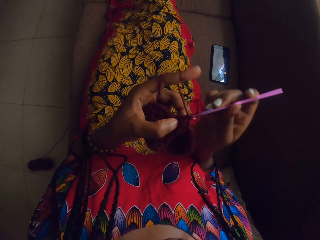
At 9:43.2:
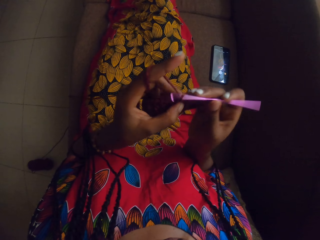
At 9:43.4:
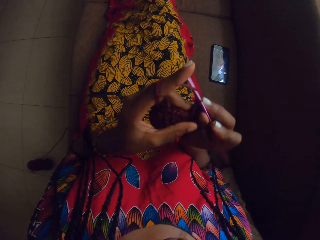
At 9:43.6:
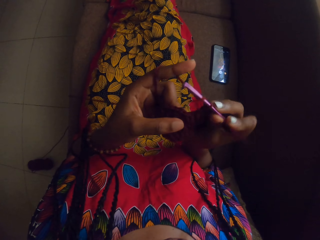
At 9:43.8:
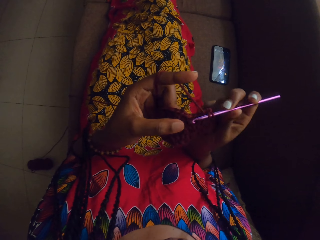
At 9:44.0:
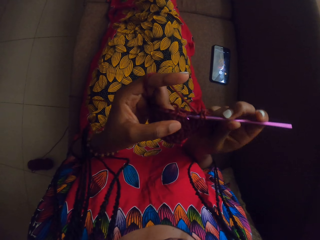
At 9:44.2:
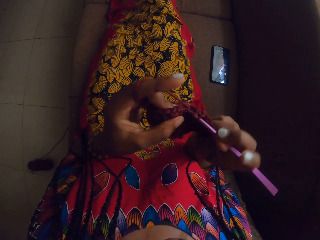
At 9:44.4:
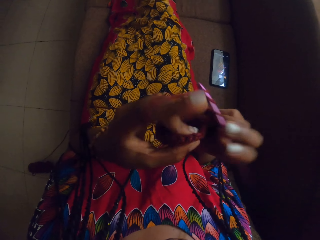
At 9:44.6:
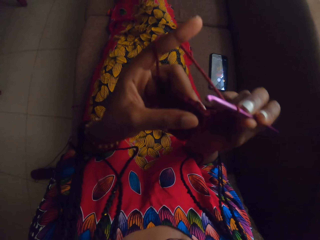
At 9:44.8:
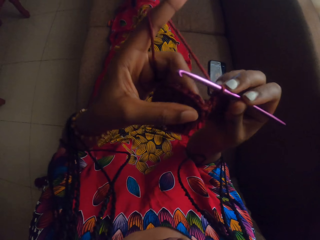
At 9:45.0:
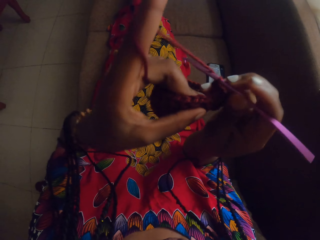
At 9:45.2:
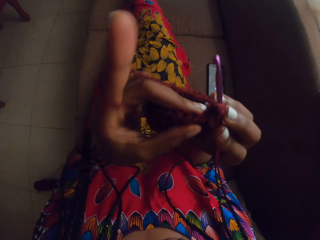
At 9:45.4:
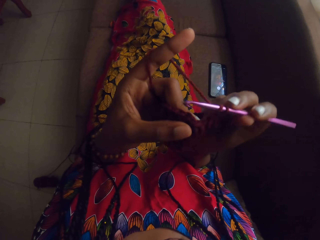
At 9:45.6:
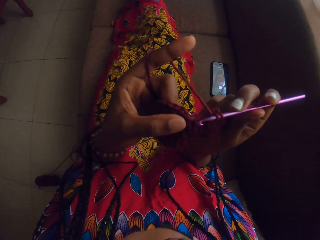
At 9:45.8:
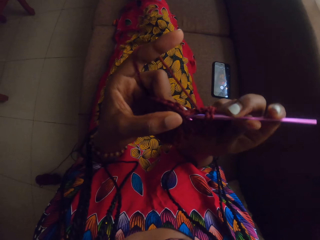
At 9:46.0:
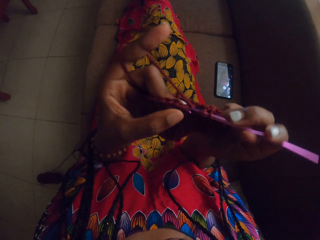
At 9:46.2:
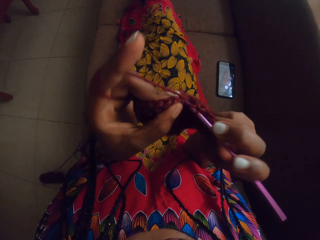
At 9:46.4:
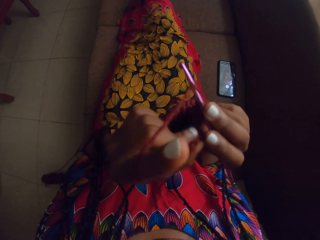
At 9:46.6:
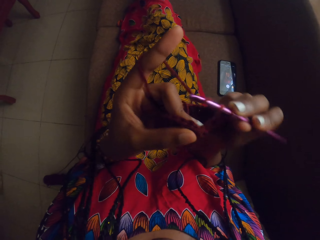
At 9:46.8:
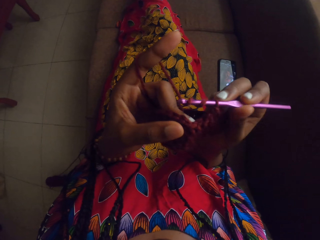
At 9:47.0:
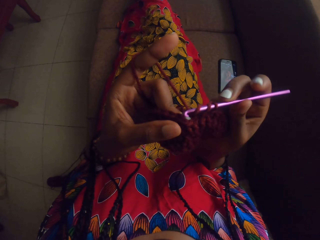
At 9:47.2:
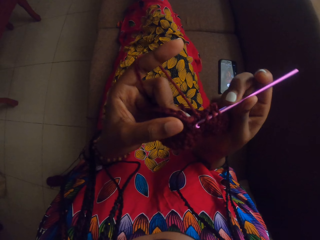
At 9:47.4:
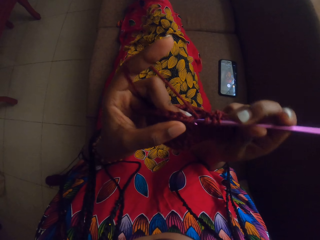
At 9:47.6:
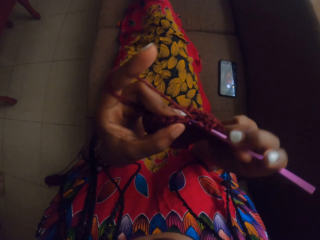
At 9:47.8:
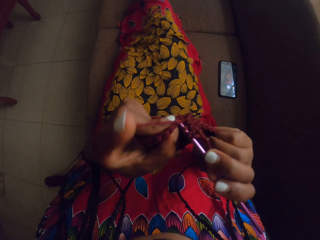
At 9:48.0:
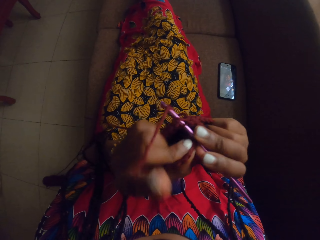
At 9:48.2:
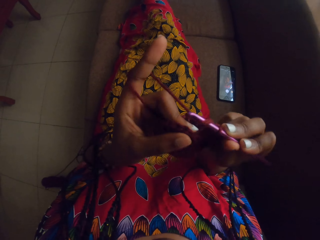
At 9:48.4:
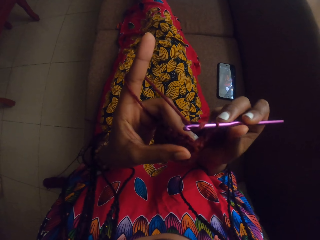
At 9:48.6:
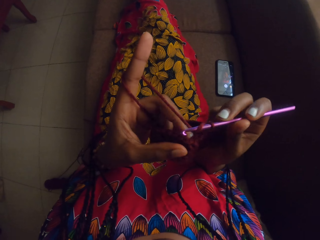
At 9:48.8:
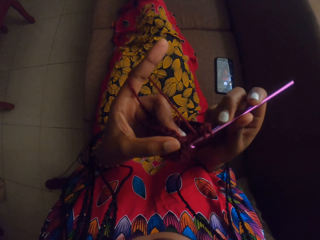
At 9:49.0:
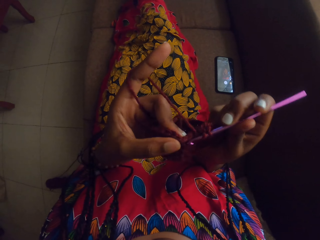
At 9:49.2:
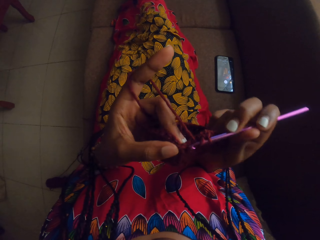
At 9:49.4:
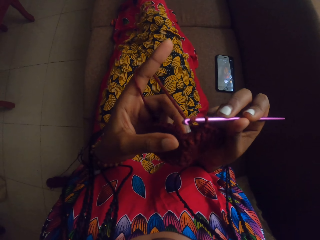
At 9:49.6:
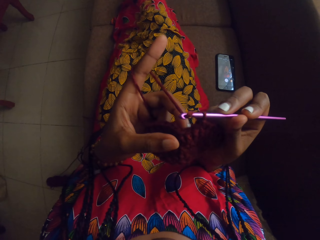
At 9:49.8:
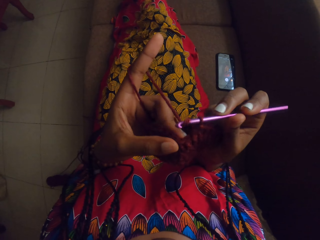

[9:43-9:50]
The camera wearer raises hands.

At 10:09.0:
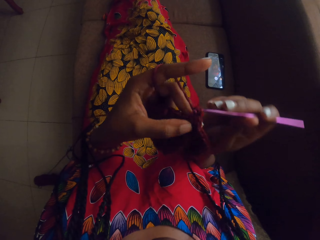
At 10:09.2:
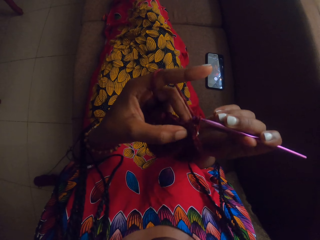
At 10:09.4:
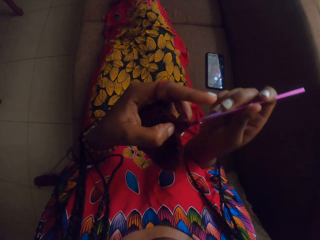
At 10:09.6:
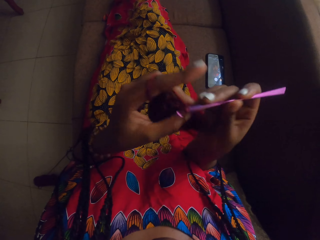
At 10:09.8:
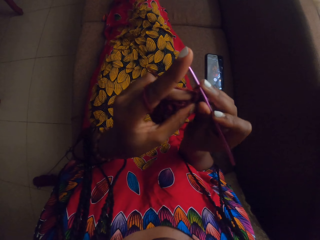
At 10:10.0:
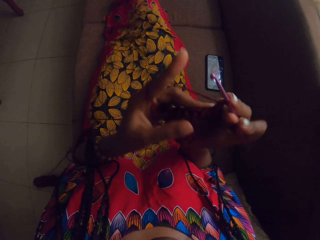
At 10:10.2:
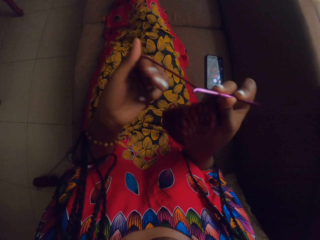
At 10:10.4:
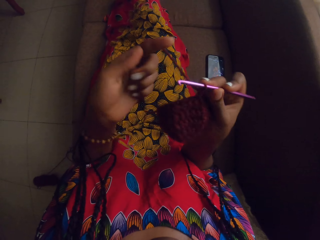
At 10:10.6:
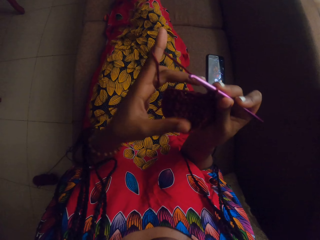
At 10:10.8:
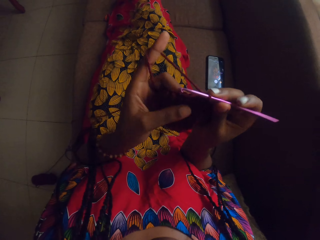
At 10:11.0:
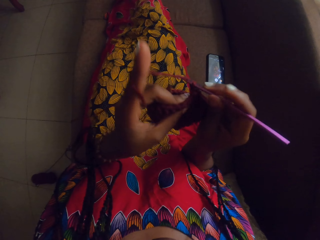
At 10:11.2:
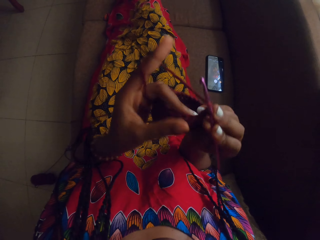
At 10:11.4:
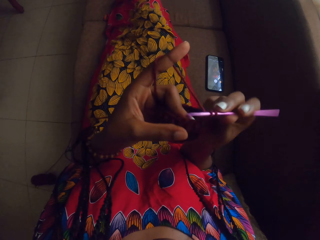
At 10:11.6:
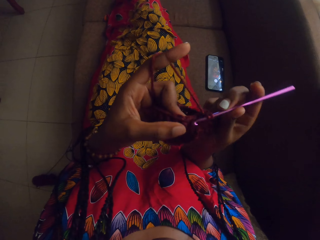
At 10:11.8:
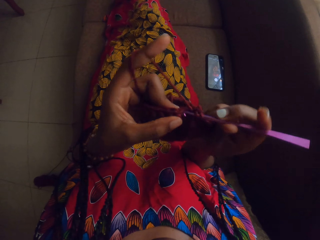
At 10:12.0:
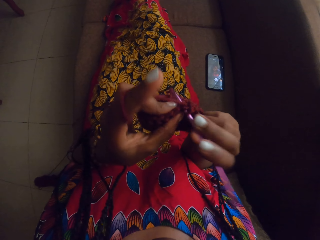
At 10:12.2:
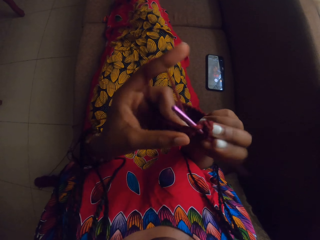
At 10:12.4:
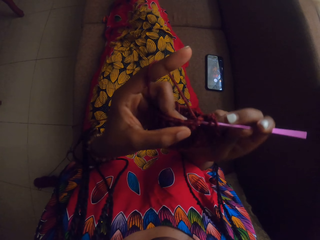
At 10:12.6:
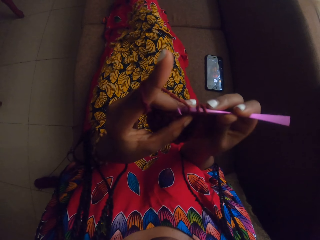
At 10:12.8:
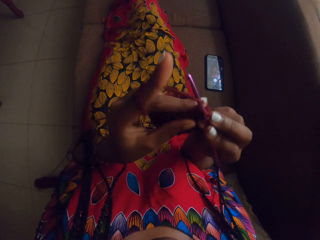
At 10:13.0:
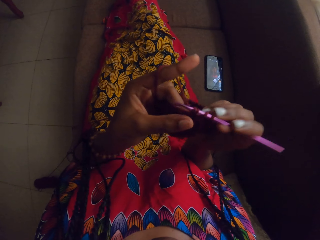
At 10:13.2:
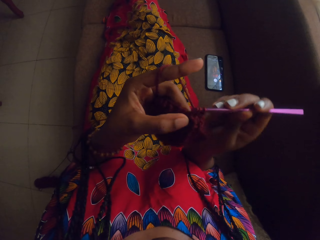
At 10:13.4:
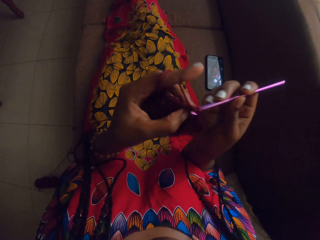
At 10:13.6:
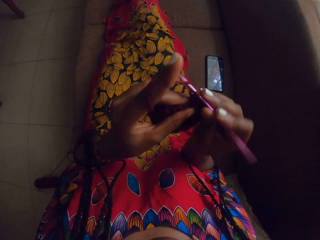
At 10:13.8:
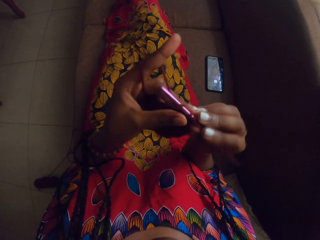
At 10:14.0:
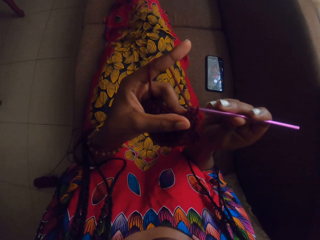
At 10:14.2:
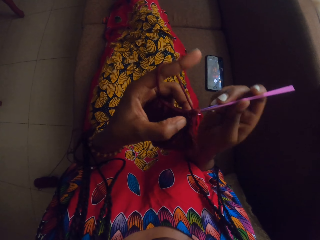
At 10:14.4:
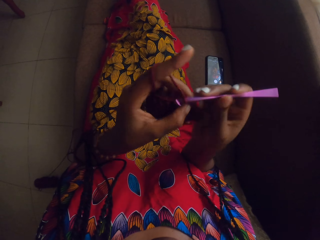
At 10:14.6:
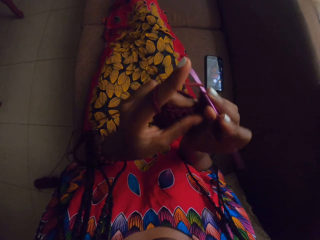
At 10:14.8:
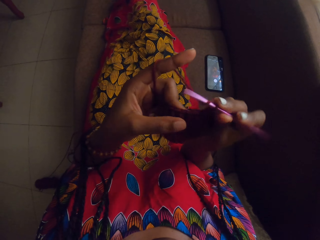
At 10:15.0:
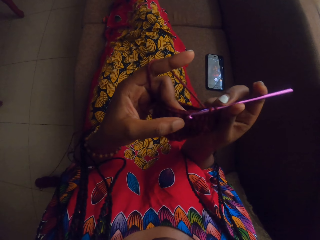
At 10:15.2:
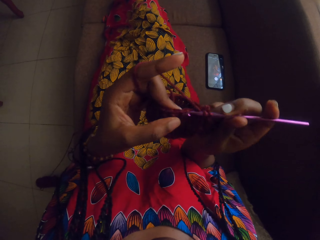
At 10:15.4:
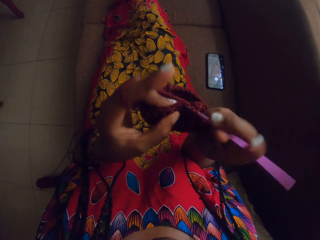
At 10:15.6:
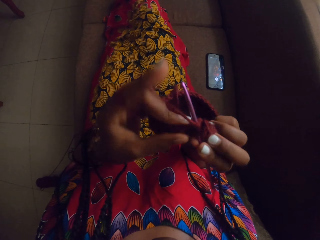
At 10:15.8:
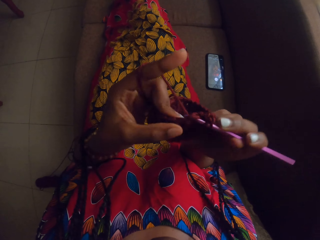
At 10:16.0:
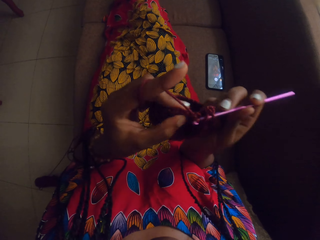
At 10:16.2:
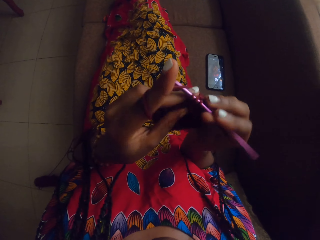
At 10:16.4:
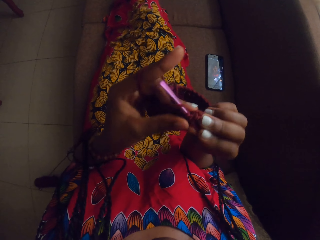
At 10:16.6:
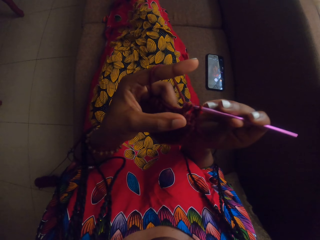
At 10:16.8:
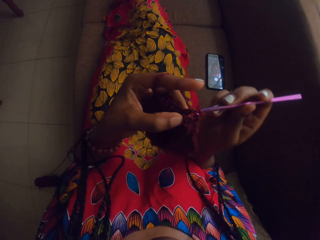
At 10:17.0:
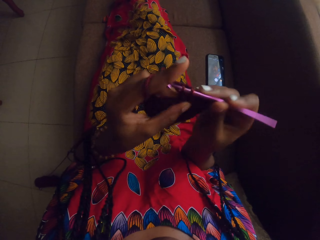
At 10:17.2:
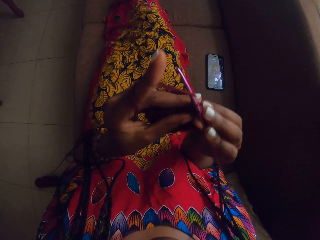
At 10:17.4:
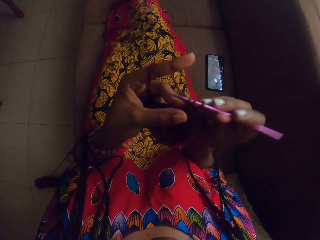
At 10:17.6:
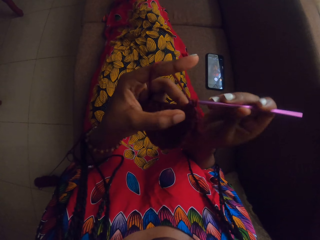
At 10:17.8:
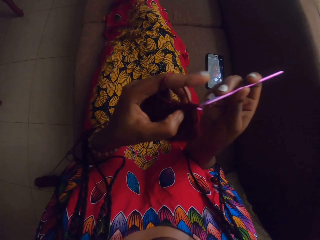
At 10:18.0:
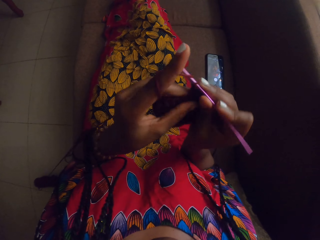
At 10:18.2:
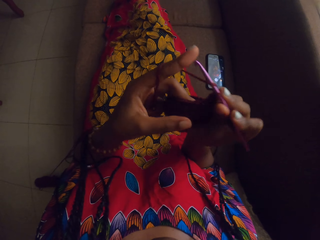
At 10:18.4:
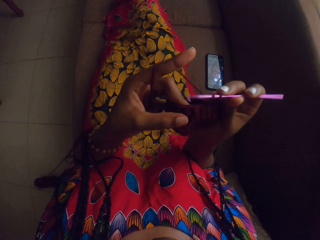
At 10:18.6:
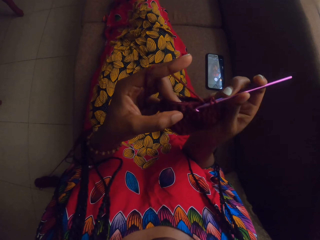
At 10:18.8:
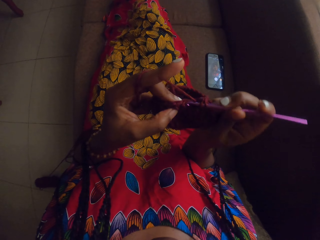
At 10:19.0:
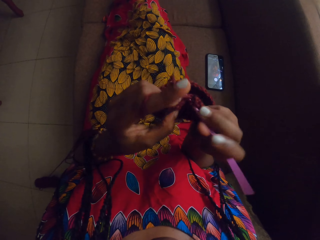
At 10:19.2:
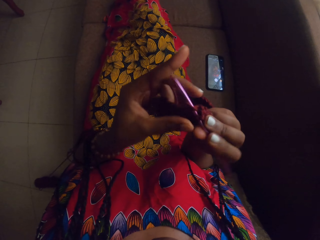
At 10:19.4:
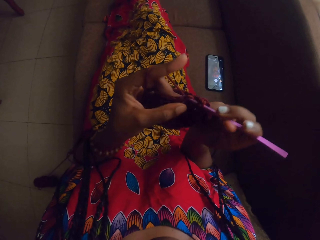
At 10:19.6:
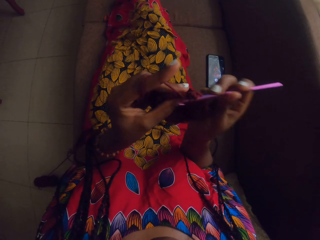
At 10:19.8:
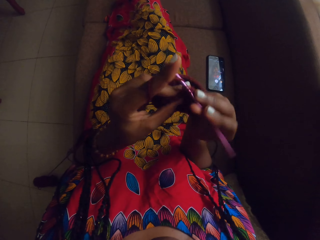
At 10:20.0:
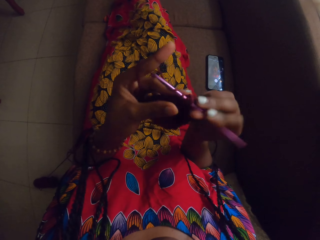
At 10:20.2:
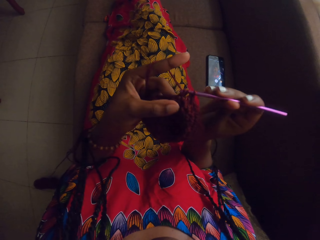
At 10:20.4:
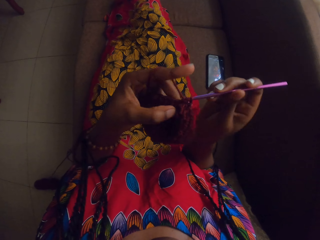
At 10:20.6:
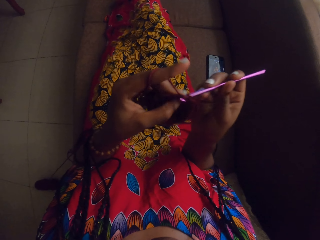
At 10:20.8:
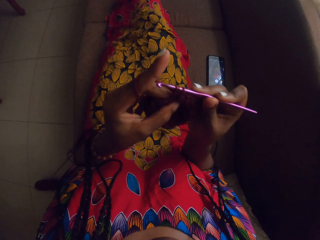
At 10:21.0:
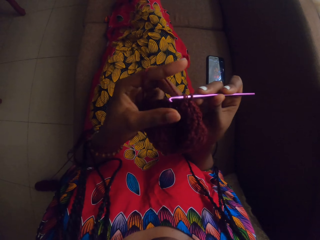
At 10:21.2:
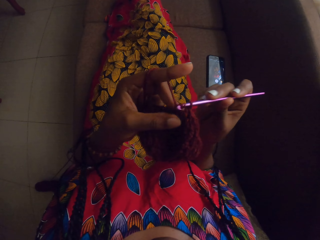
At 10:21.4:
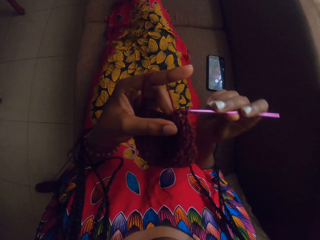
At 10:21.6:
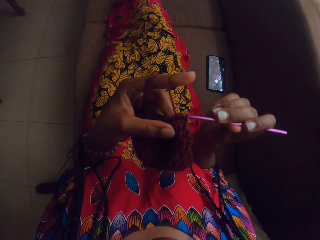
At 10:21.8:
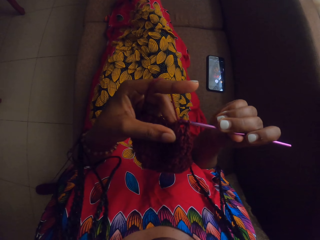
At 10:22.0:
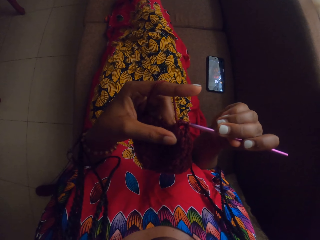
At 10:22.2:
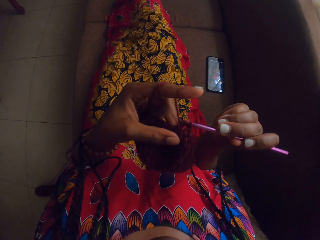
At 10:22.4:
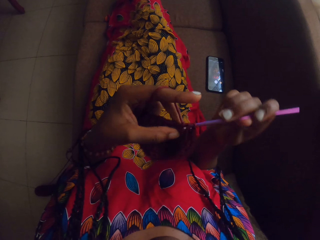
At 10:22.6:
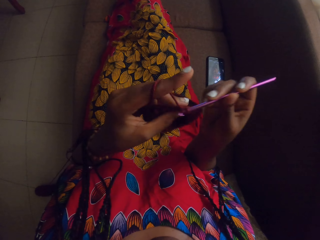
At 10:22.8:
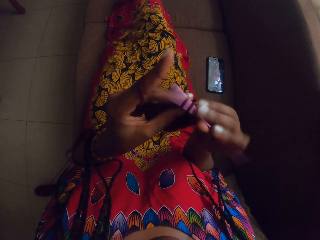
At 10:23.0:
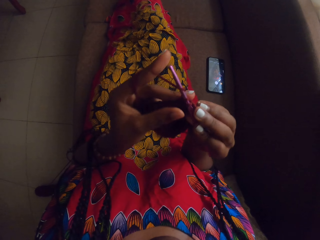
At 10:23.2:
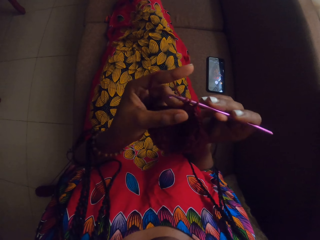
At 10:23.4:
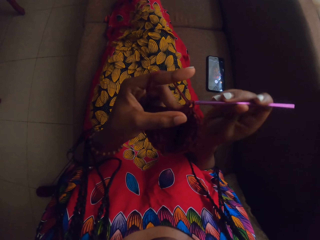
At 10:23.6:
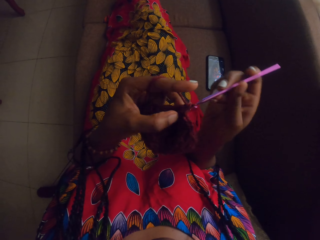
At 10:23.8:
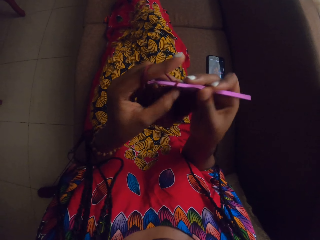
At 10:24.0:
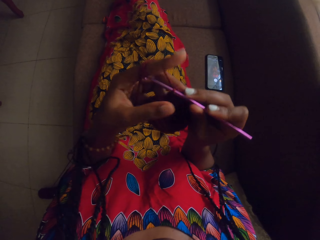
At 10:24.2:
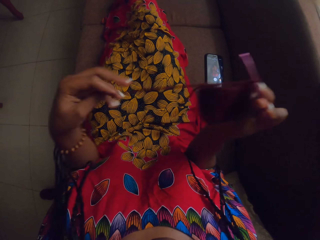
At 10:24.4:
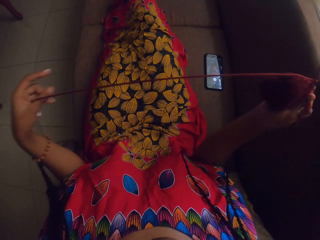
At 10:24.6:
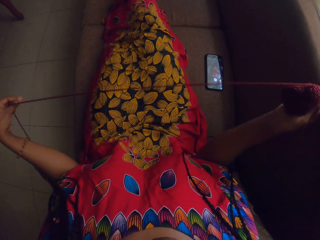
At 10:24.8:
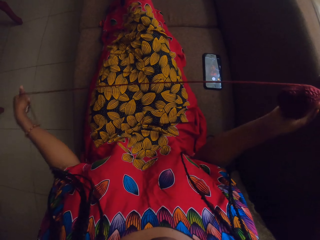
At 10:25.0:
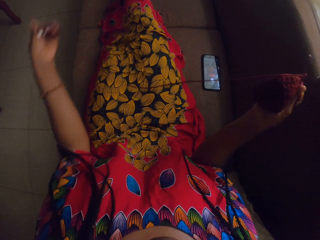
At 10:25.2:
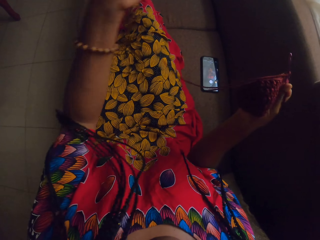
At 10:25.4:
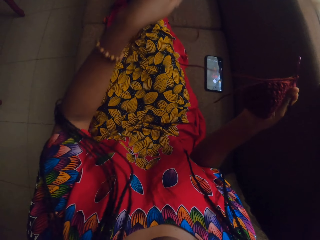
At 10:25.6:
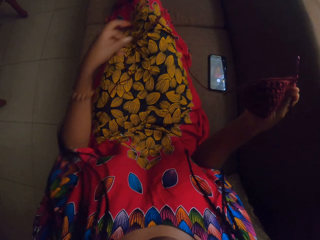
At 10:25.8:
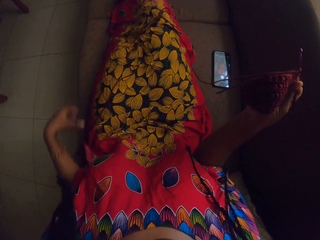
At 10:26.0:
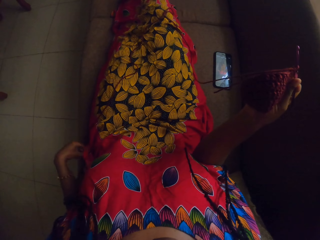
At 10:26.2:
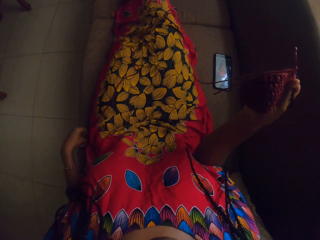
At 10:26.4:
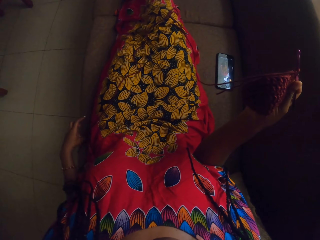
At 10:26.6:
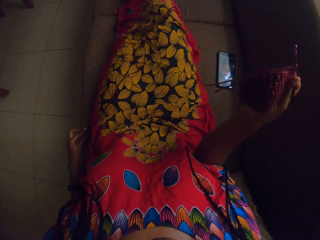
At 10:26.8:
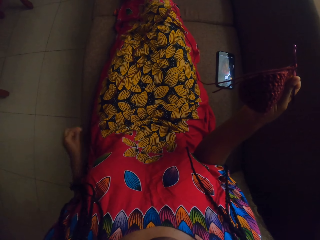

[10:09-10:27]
The camera wearer pulls thread. She is knitting. She pulls the yarn with her left hand.
